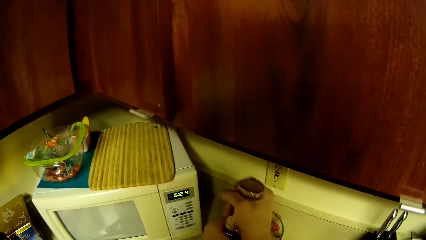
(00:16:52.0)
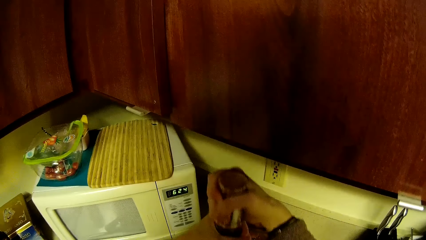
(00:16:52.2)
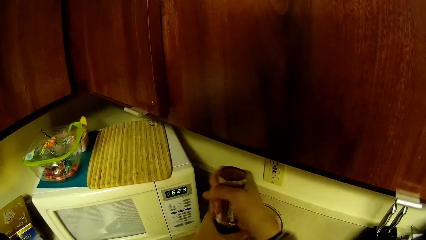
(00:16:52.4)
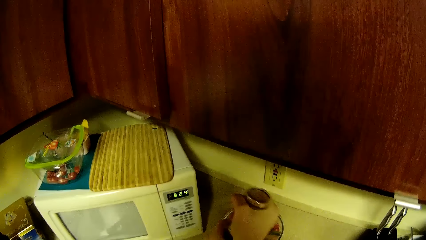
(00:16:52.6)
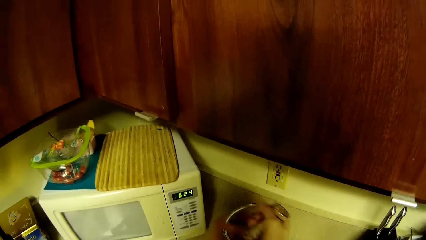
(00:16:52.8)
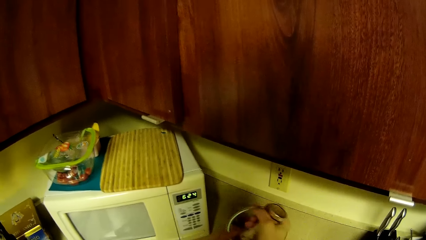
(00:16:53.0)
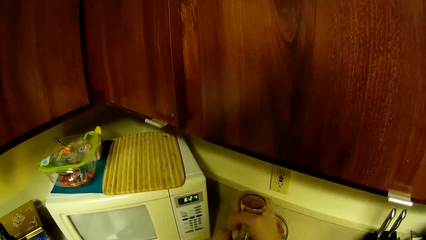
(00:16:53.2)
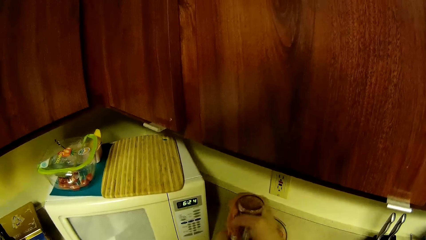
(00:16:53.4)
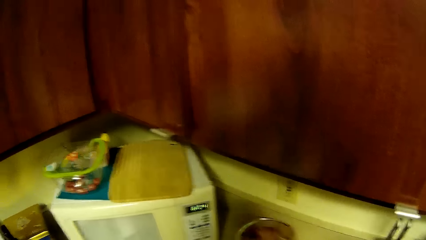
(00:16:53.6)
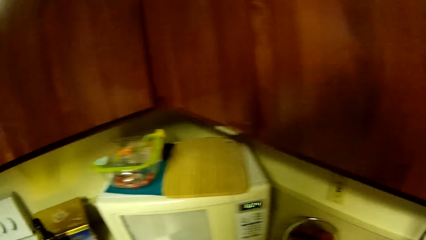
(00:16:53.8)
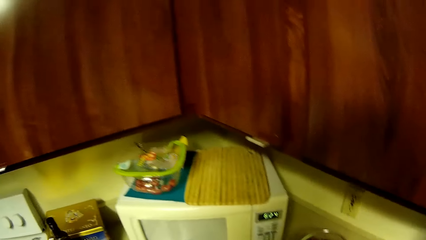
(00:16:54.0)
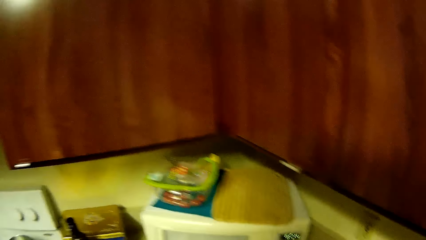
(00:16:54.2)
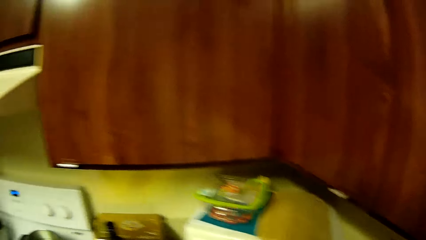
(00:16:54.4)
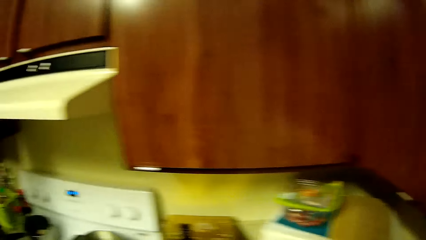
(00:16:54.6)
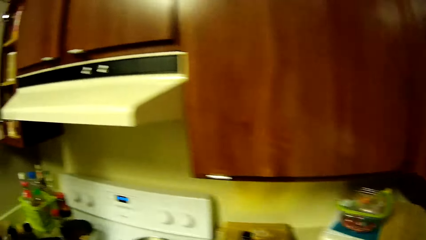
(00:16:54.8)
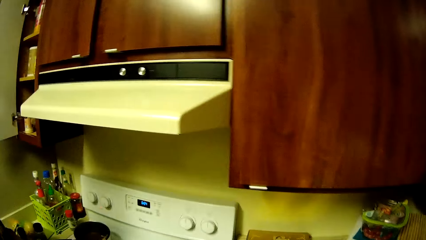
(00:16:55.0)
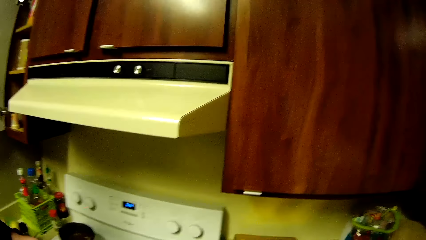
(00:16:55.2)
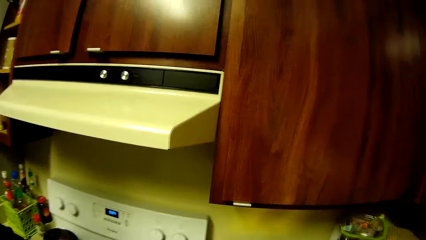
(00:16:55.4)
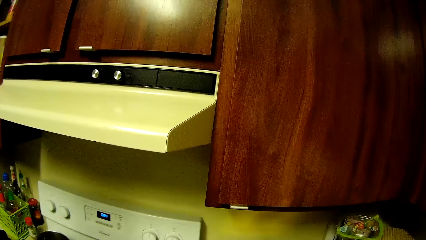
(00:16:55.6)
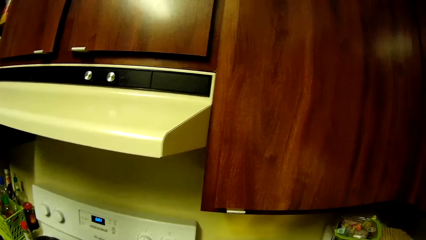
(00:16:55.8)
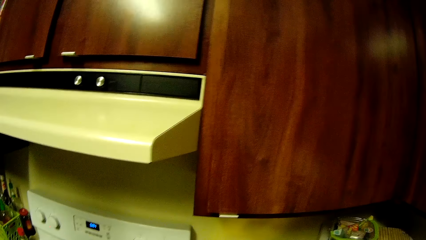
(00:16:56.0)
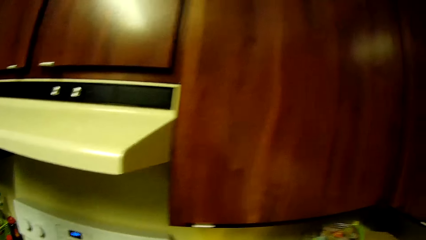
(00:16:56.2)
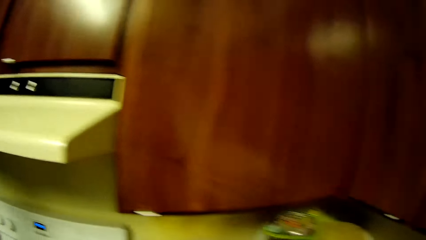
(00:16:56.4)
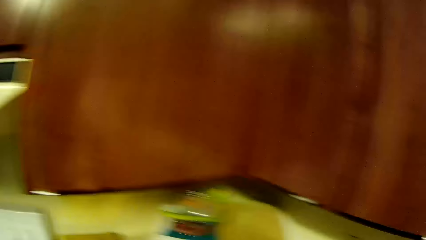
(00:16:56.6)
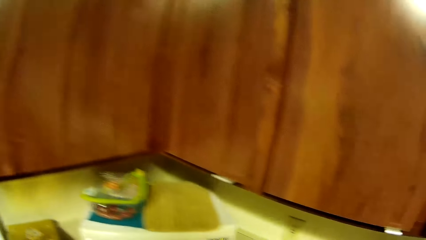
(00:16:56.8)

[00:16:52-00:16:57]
The camera wearer stirs the food. They squeeze spice in the ground fruit with both hands.

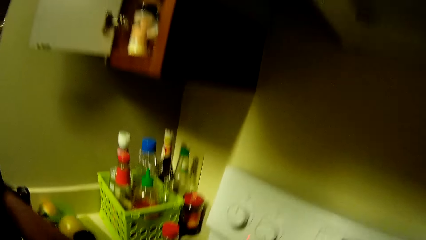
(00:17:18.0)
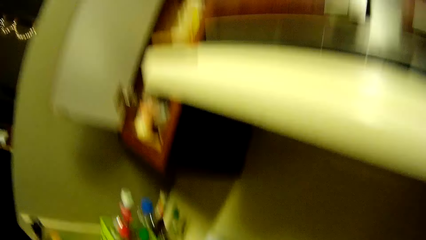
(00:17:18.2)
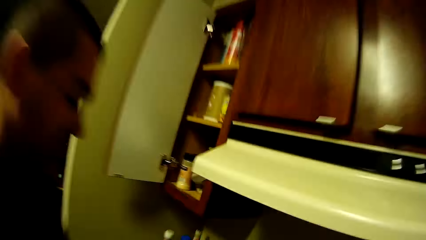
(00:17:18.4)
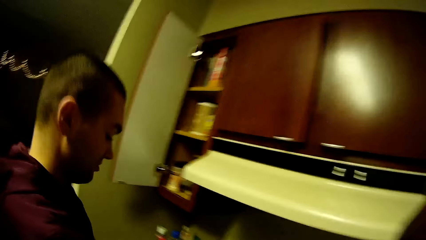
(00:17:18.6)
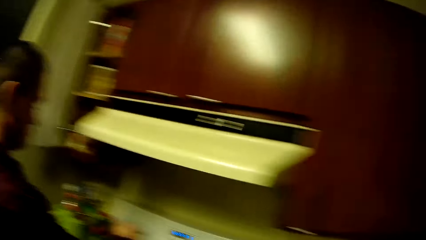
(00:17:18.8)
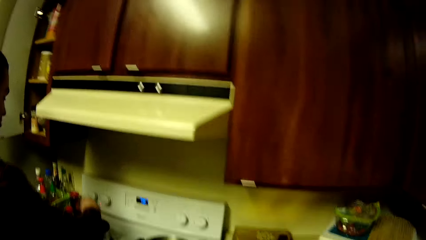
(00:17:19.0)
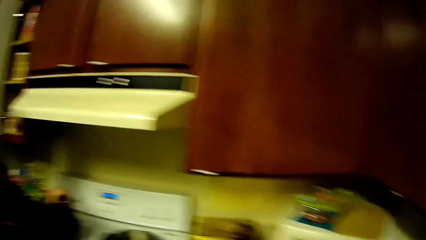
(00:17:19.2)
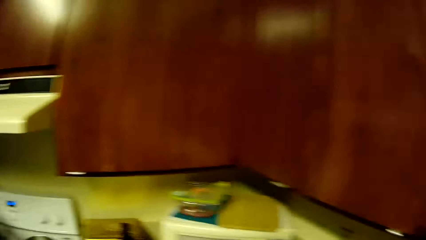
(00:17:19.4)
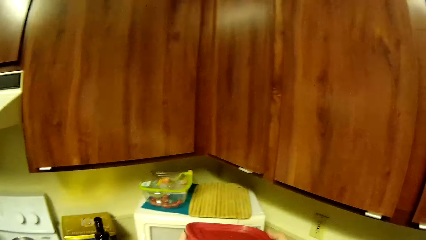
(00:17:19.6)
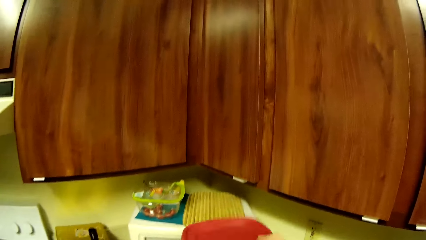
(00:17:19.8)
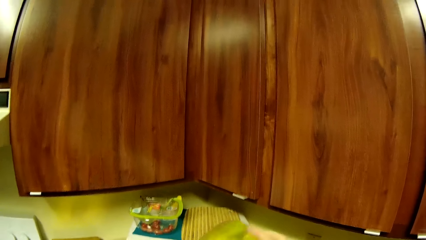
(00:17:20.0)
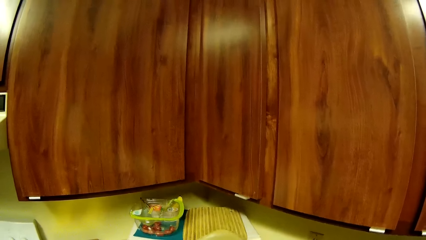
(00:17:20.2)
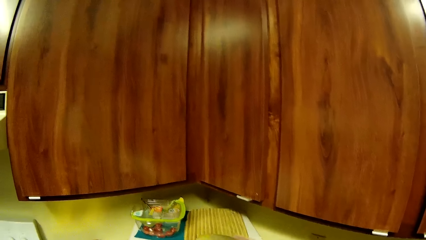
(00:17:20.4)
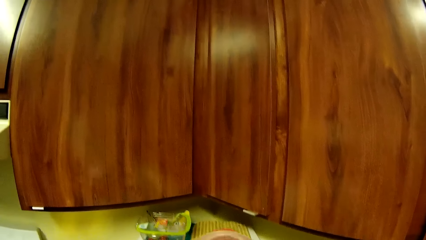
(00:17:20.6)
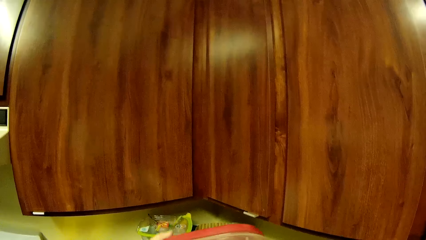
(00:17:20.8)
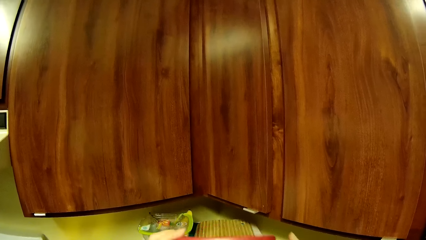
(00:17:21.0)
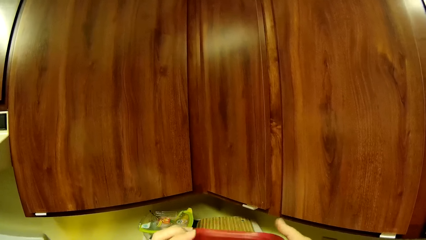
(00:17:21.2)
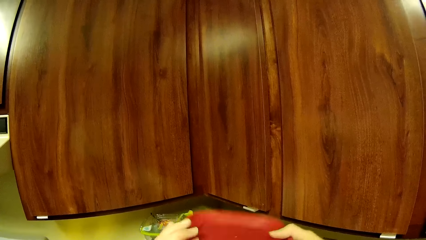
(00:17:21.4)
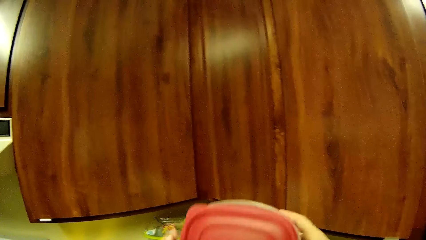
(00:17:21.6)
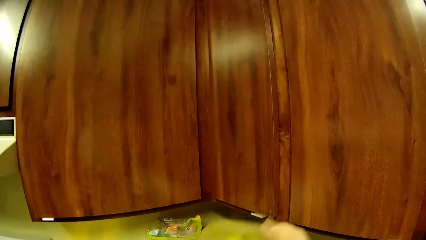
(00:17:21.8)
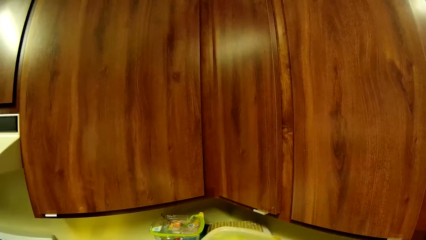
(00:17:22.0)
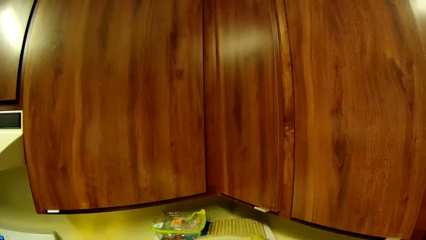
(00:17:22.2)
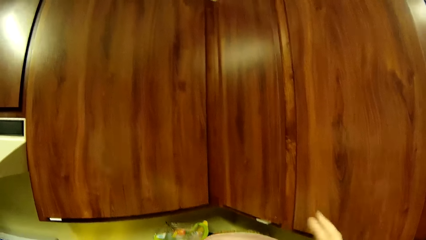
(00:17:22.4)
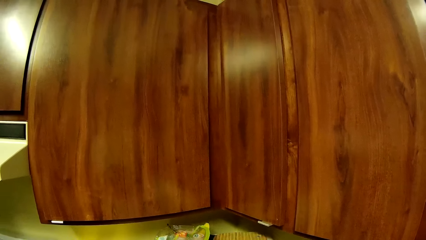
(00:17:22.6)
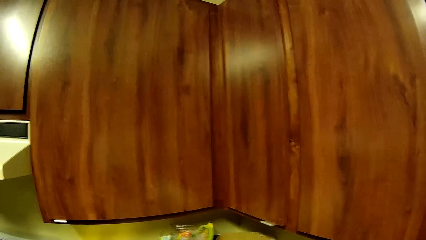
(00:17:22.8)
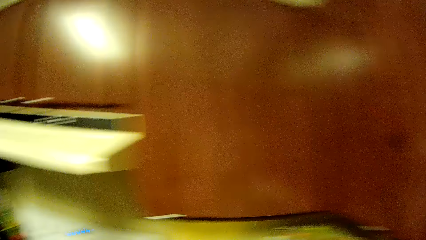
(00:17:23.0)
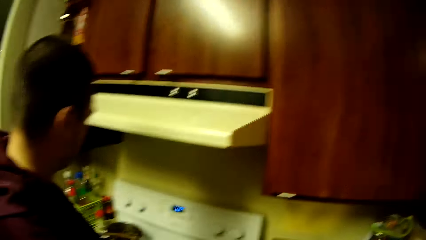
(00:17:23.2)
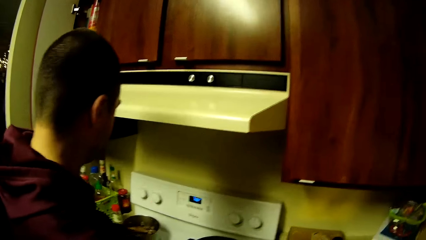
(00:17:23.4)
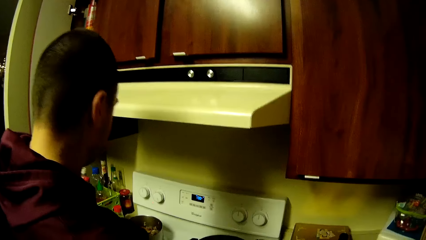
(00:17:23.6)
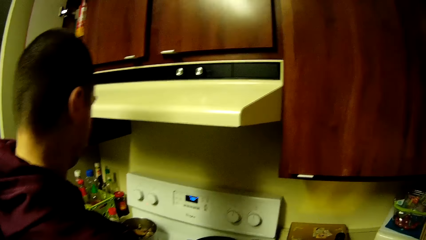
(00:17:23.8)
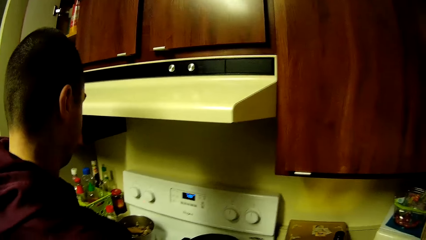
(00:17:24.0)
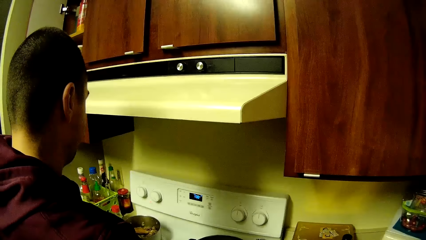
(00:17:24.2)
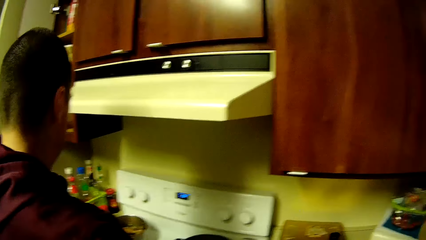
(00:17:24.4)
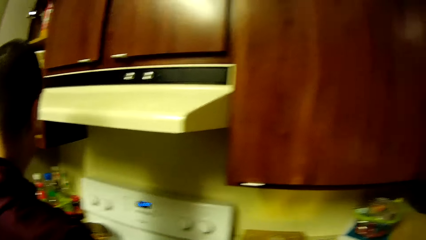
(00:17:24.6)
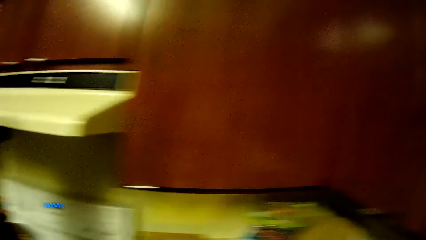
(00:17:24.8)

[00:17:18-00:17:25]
The camera wearer flips the container with both hands. They pick up the plastic packaging box from the table.

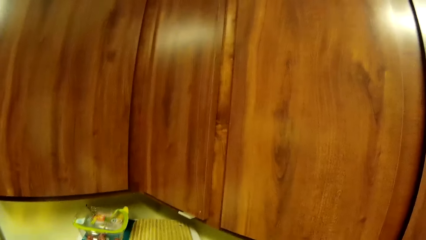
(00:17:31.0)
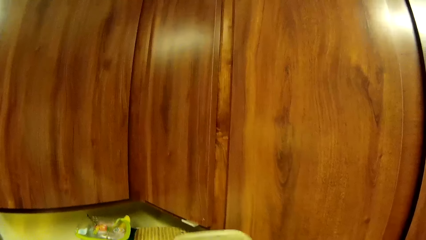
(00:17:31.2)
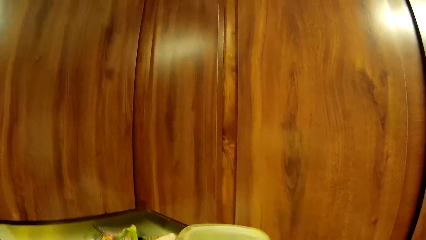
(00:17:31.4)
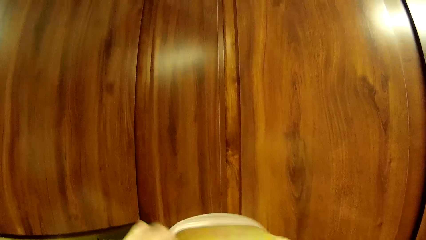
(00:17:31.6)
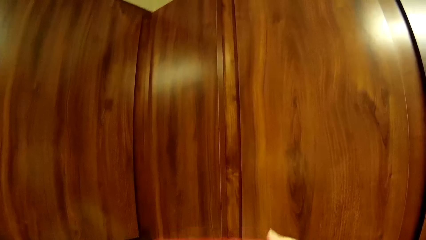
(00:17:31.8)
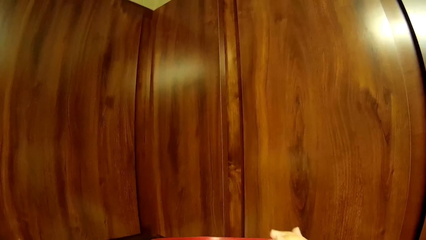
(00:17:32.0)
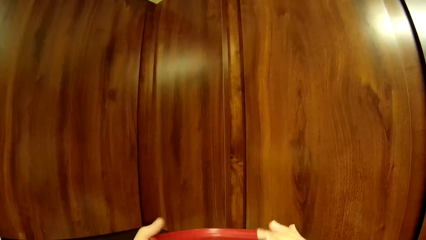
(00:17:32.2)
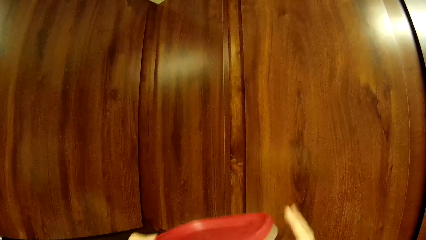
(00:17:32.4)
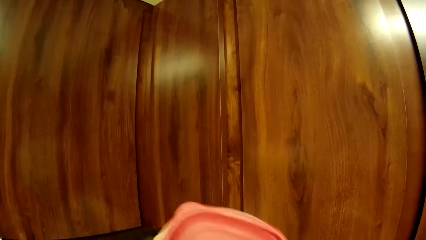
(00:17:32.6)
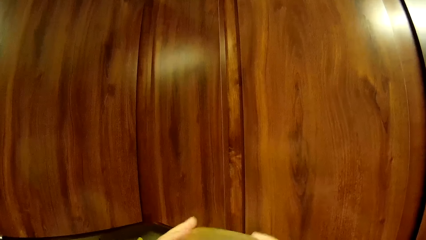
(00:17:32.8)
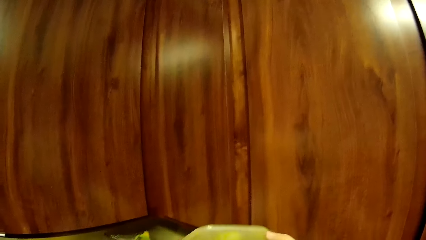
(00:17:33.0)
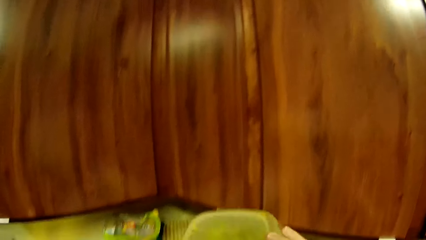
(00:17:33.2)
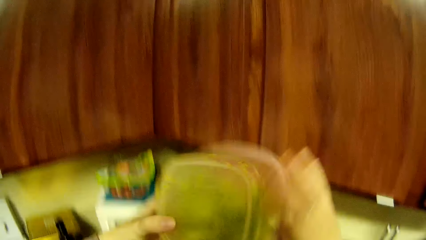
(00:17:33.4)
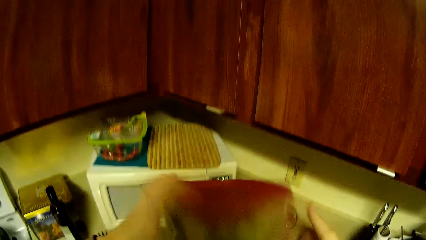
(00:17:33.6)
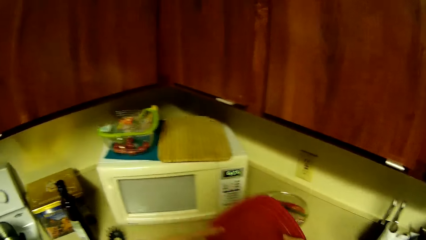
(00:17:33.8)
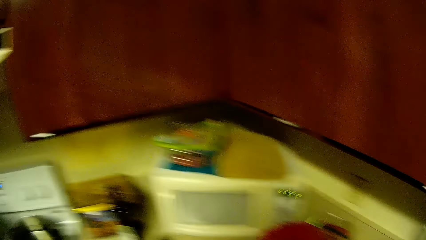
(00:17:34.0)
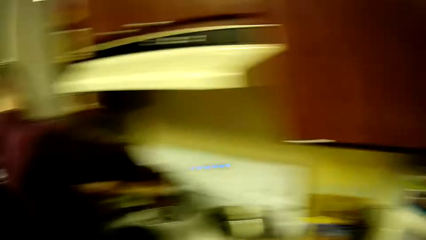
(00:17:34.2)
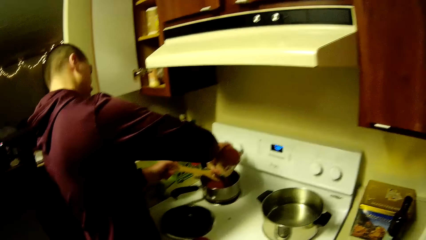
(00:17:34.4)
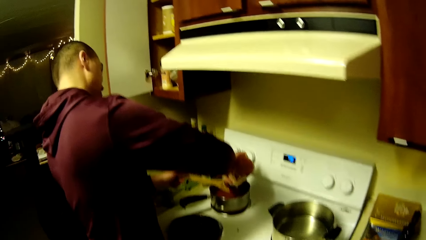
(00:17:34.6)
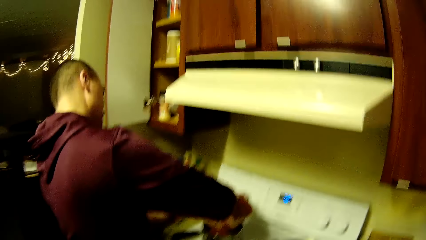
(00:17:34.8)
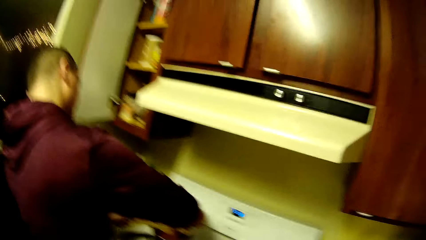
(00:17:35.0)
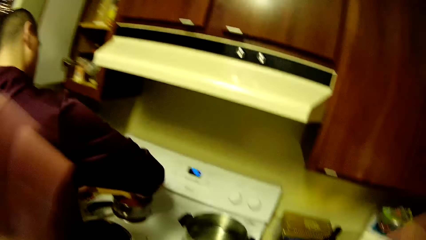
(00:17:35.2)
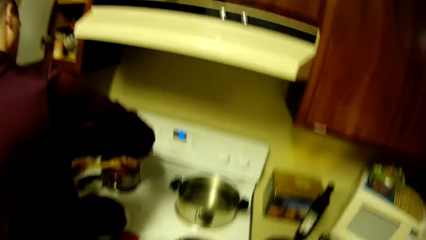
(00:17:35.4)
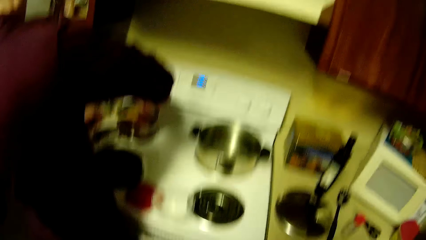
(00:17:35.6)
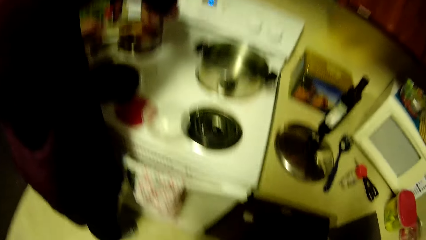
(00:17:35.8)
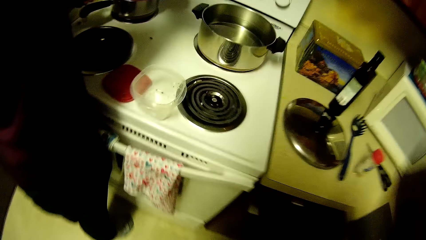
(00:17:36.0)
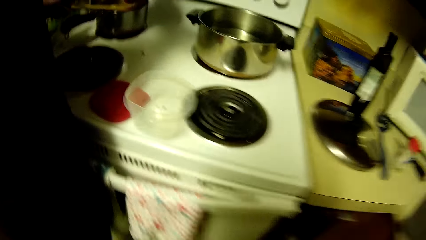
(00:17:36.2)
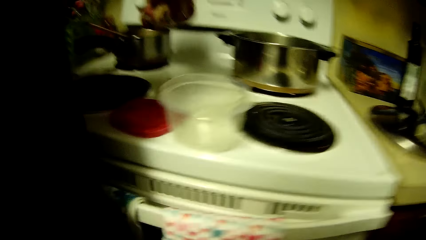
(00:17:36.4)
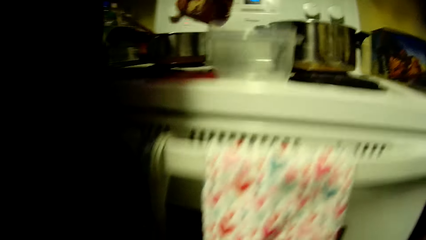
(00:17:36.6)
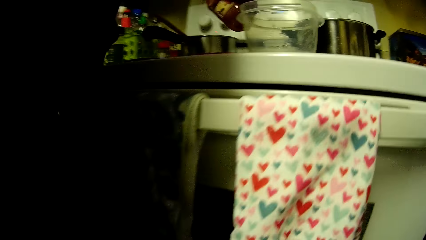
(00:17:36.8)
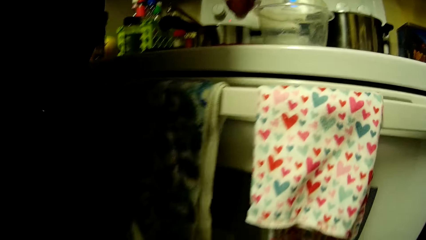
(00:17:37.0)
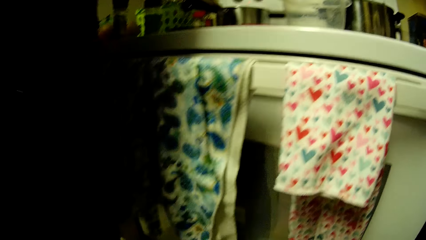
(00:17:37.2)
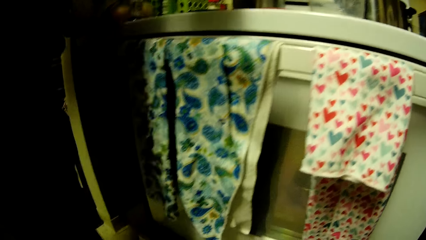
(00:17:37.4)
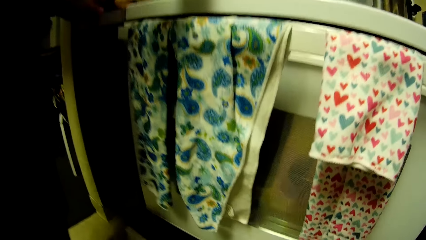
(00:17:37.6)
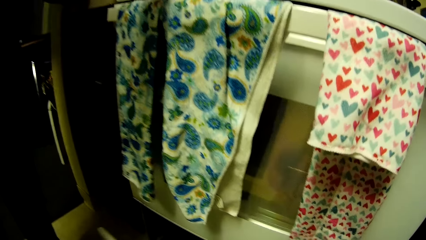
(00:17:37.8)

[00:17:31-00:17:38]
The camera wearer flips the container with both hands. A man stirs the food. The man pours spice in the food on the gas cooker with his right hand.
